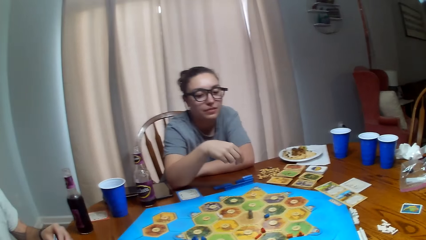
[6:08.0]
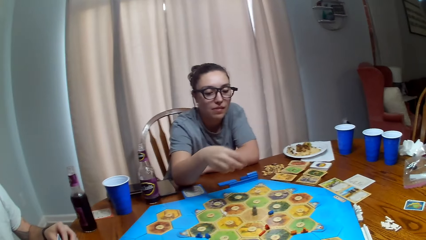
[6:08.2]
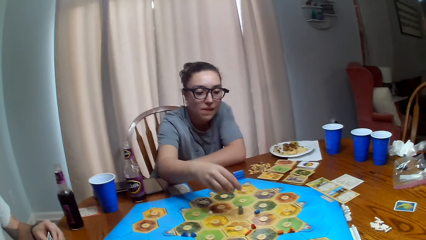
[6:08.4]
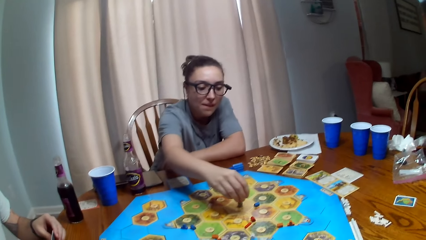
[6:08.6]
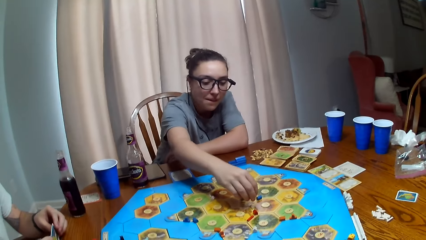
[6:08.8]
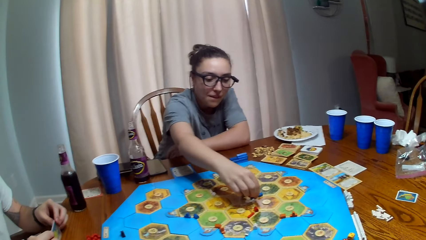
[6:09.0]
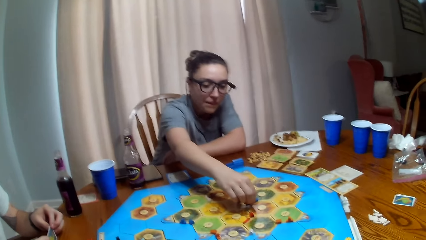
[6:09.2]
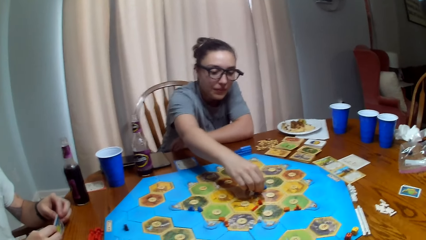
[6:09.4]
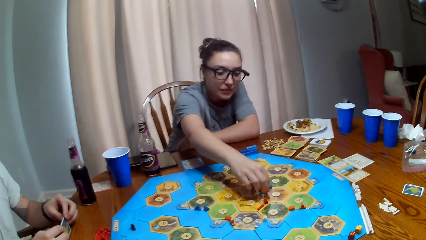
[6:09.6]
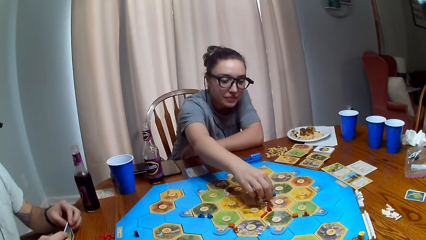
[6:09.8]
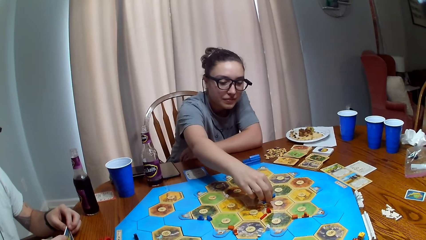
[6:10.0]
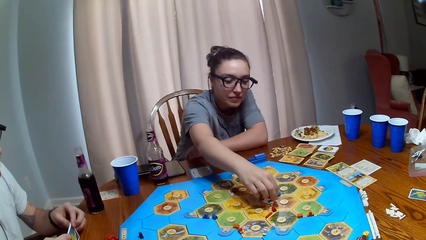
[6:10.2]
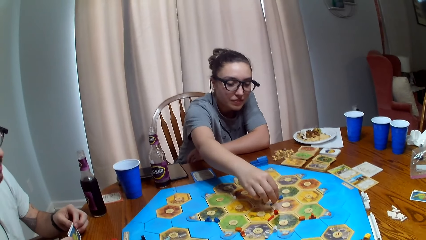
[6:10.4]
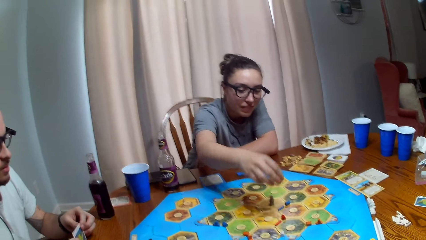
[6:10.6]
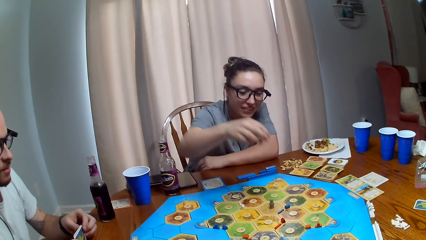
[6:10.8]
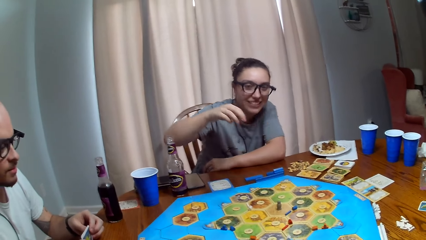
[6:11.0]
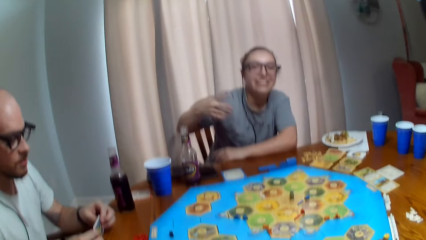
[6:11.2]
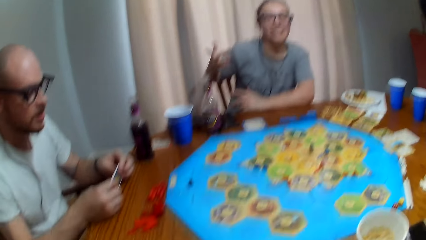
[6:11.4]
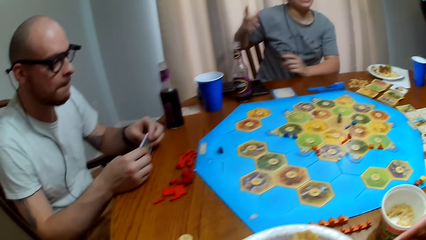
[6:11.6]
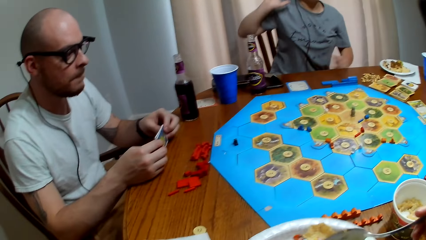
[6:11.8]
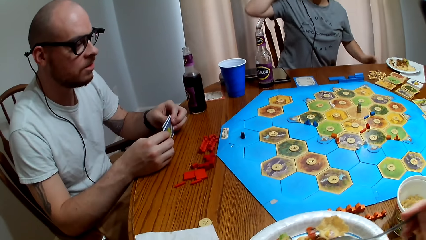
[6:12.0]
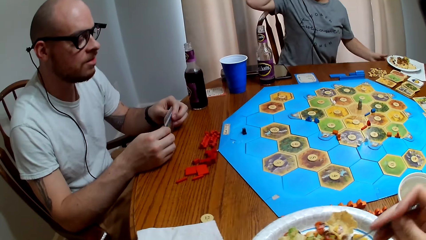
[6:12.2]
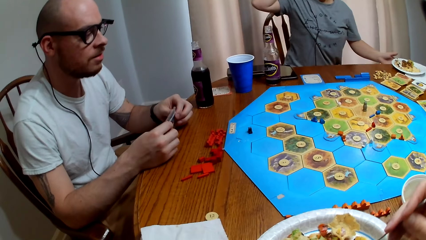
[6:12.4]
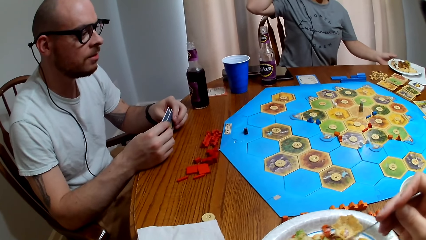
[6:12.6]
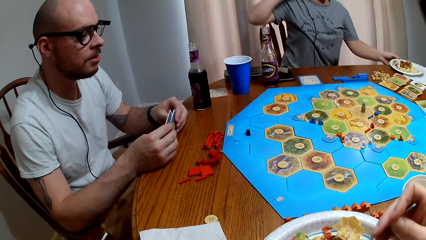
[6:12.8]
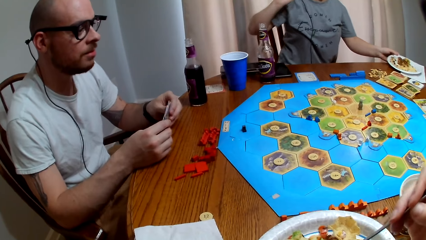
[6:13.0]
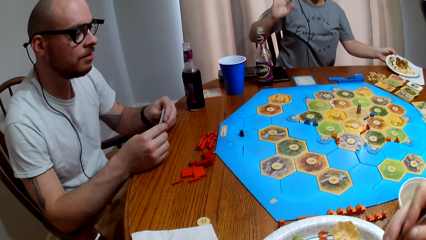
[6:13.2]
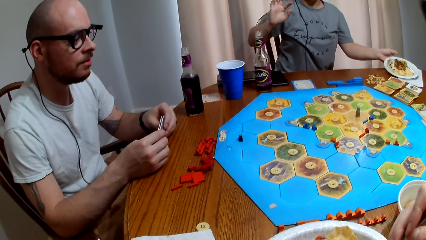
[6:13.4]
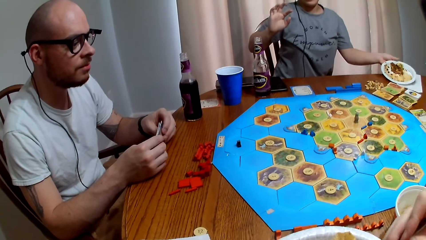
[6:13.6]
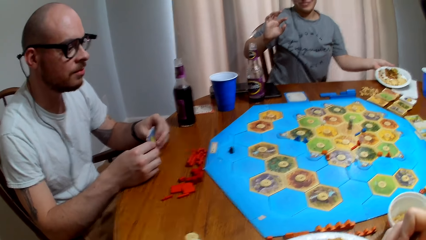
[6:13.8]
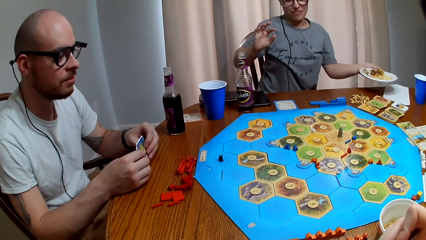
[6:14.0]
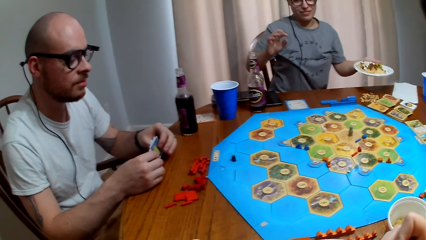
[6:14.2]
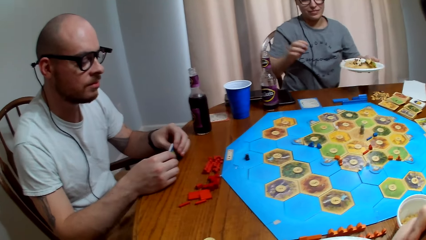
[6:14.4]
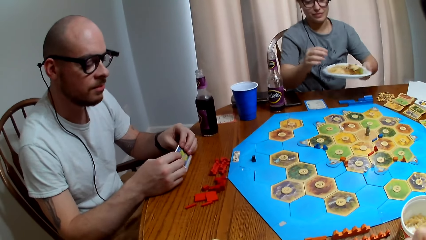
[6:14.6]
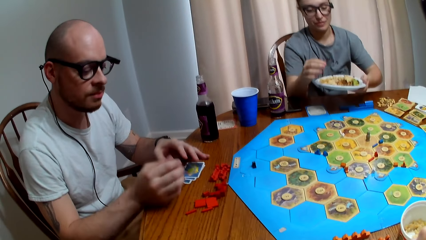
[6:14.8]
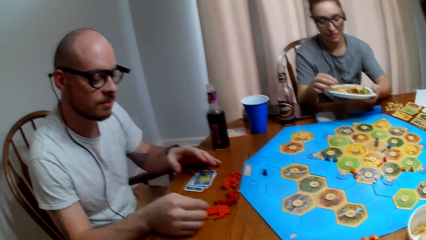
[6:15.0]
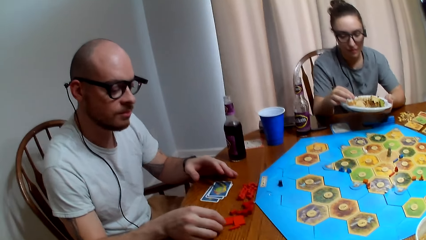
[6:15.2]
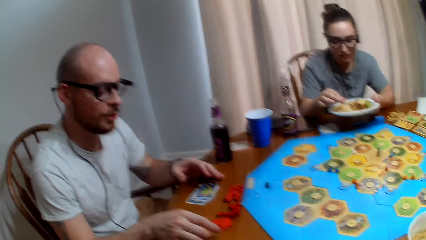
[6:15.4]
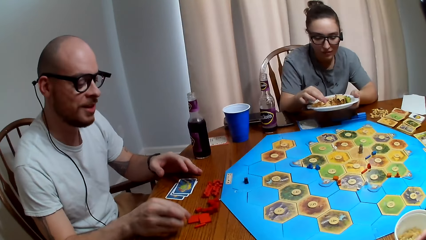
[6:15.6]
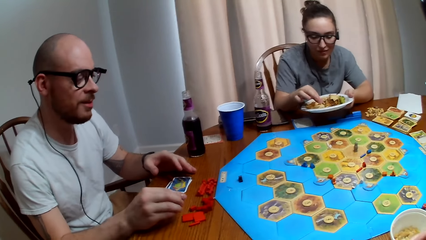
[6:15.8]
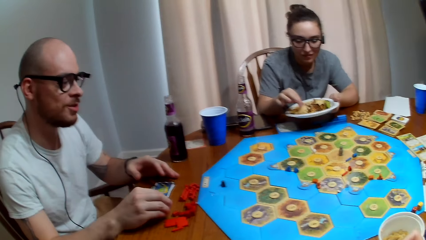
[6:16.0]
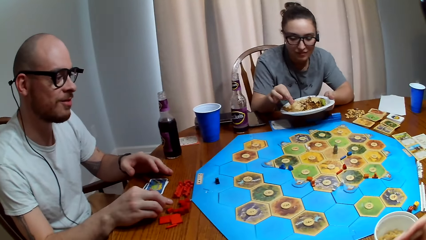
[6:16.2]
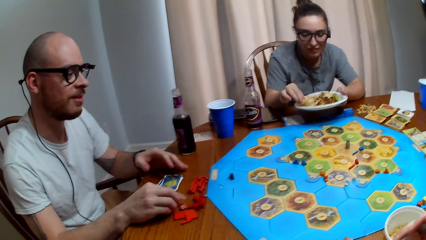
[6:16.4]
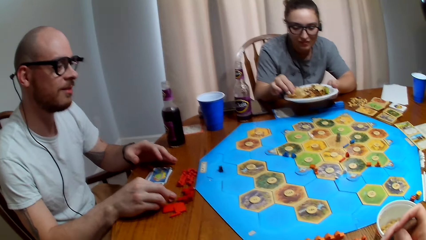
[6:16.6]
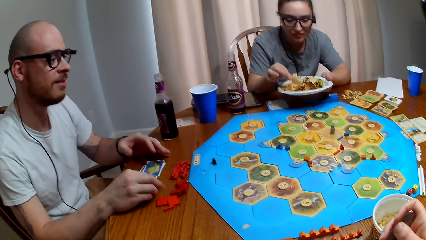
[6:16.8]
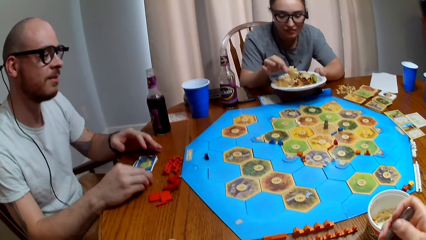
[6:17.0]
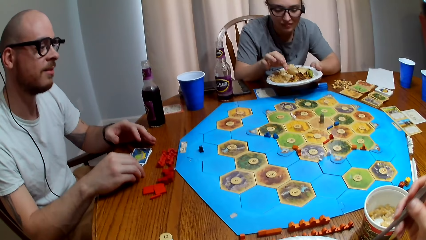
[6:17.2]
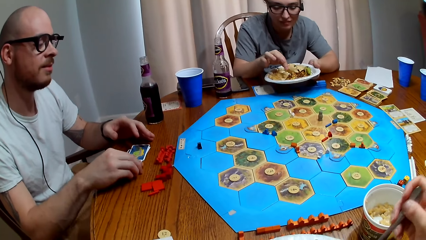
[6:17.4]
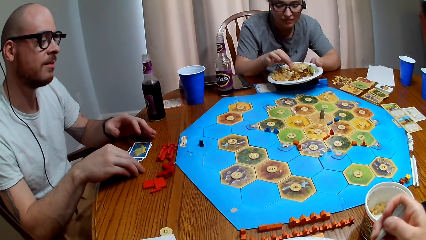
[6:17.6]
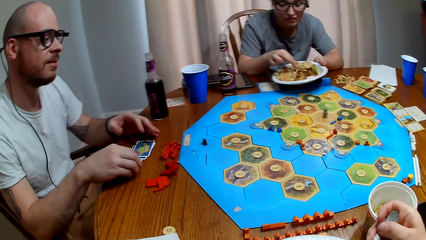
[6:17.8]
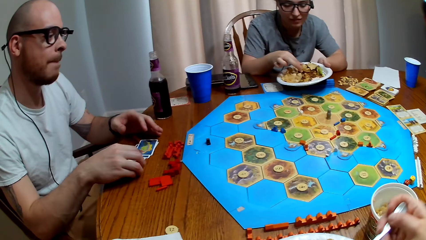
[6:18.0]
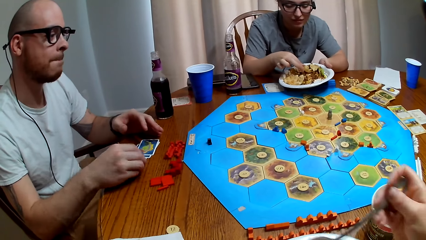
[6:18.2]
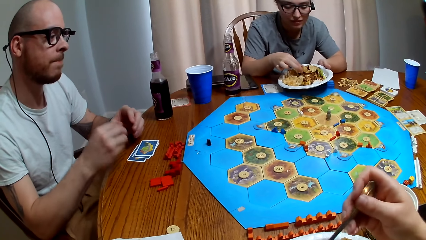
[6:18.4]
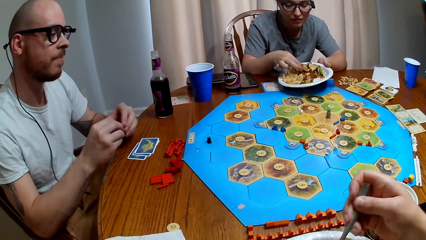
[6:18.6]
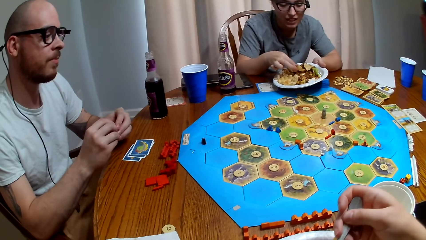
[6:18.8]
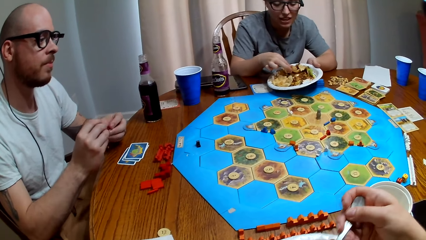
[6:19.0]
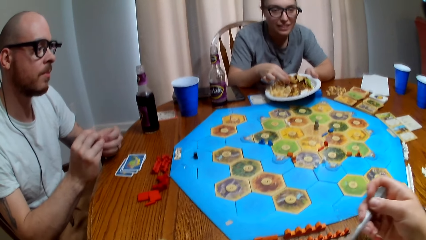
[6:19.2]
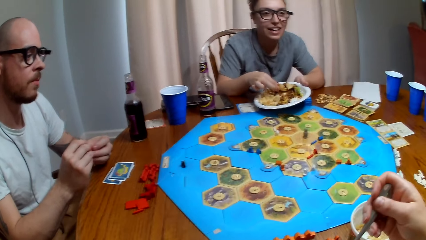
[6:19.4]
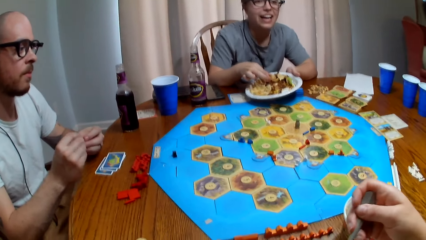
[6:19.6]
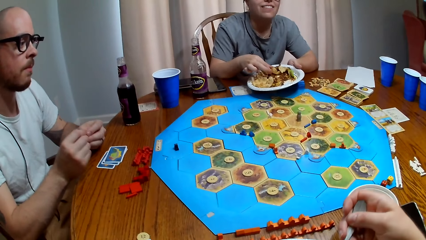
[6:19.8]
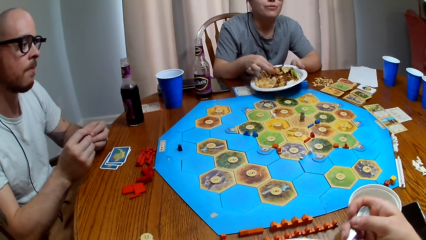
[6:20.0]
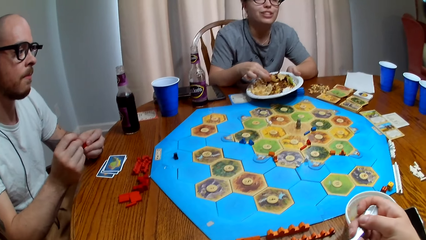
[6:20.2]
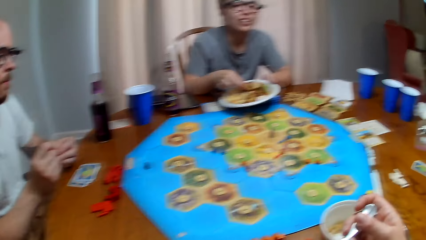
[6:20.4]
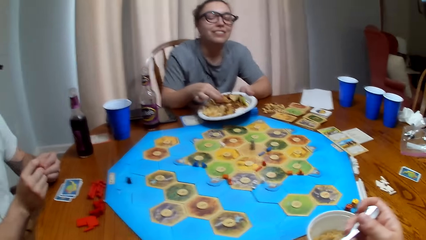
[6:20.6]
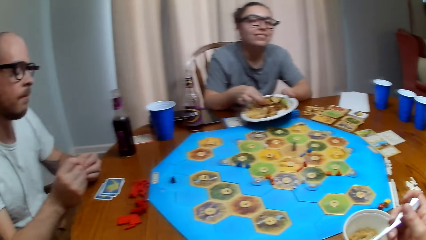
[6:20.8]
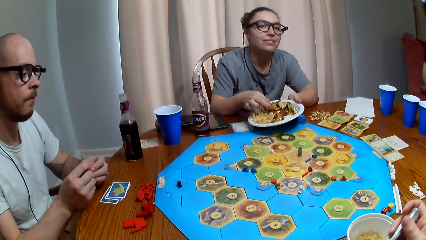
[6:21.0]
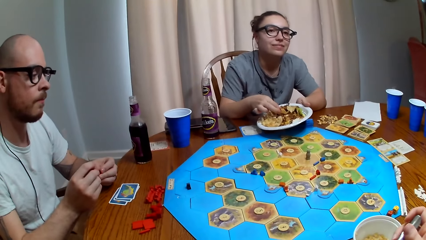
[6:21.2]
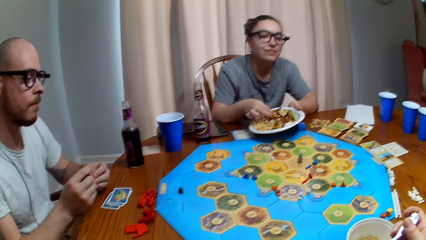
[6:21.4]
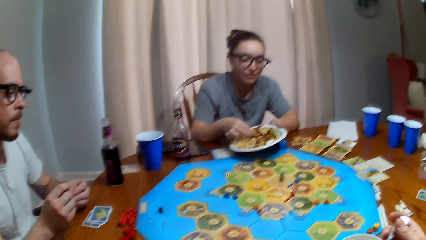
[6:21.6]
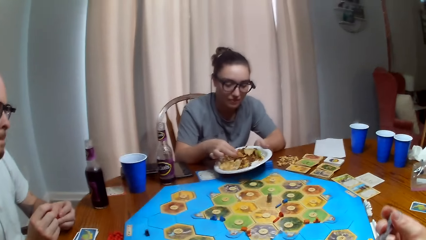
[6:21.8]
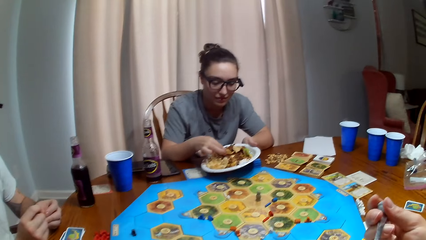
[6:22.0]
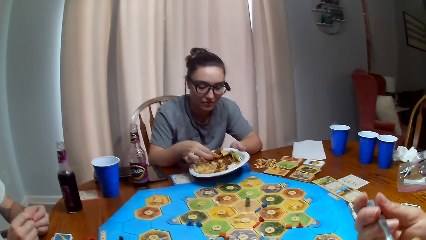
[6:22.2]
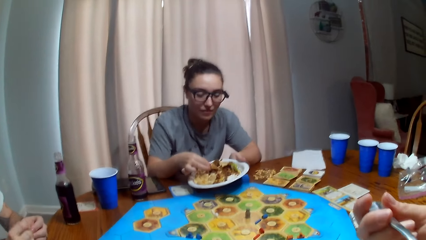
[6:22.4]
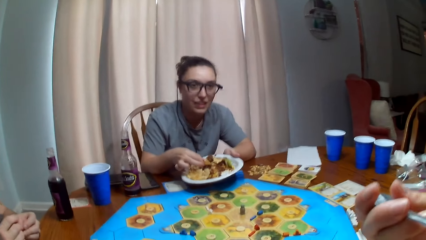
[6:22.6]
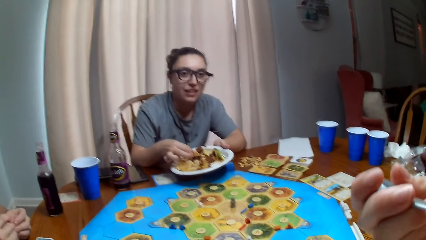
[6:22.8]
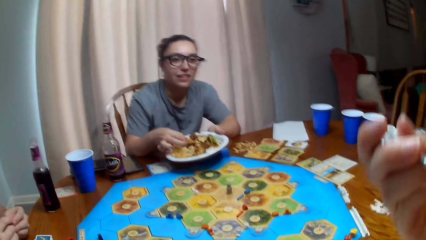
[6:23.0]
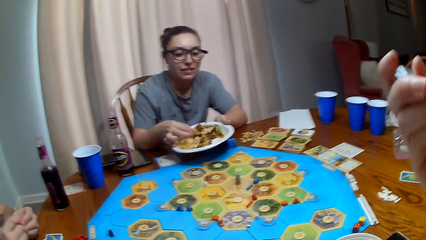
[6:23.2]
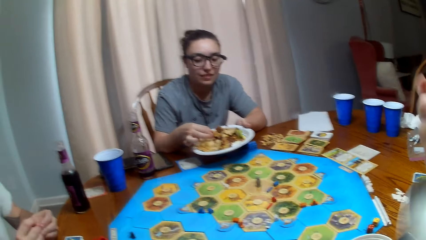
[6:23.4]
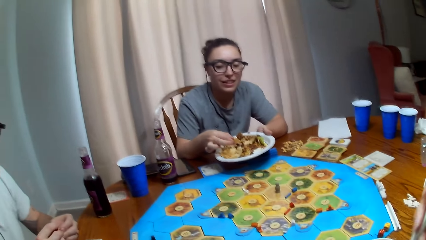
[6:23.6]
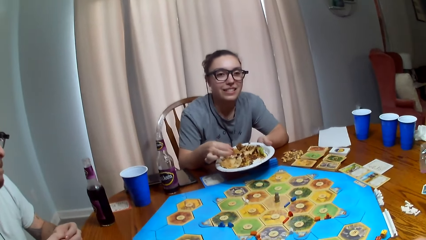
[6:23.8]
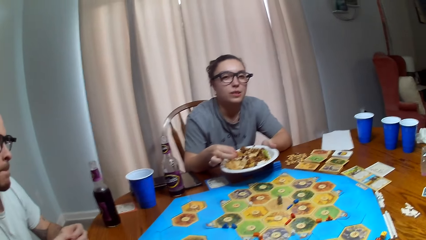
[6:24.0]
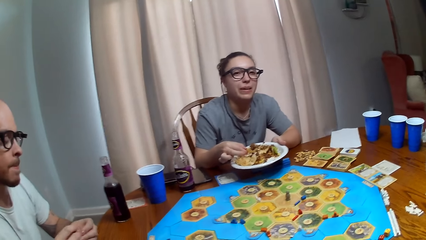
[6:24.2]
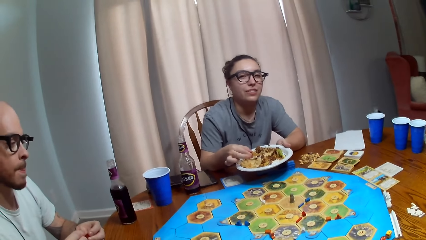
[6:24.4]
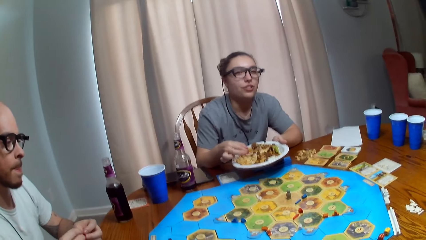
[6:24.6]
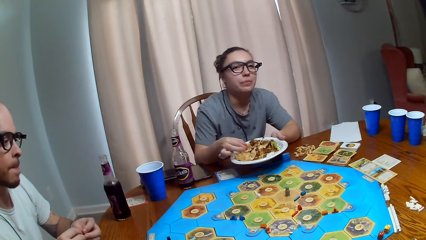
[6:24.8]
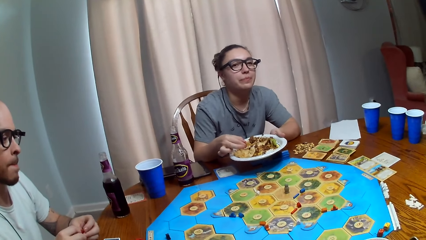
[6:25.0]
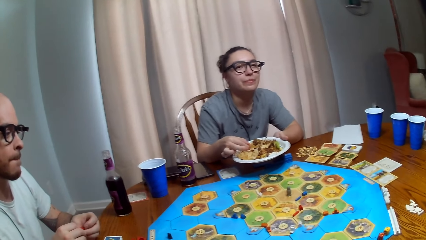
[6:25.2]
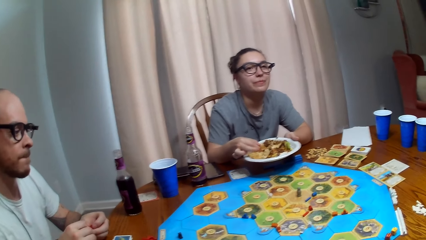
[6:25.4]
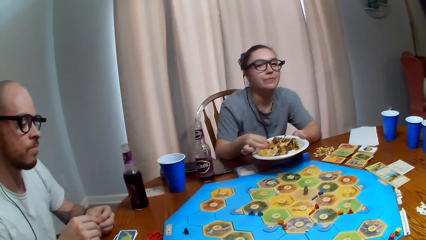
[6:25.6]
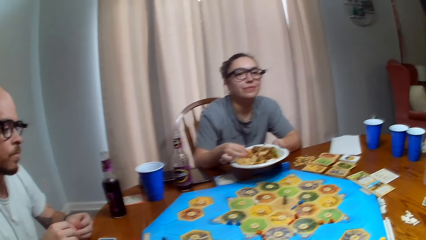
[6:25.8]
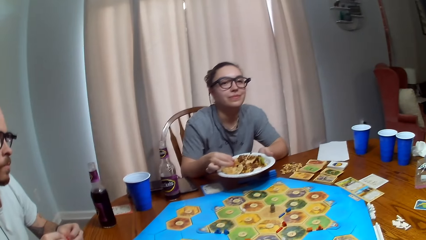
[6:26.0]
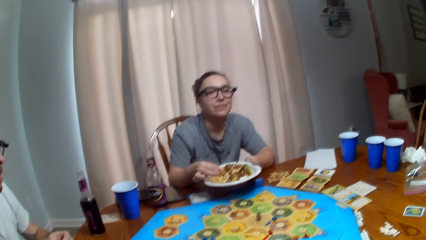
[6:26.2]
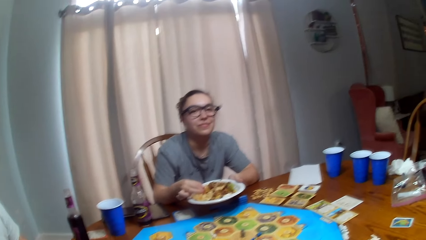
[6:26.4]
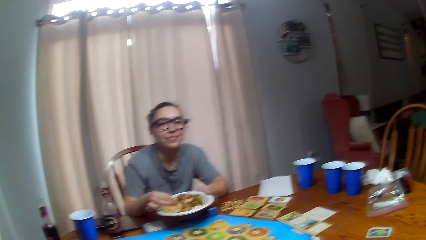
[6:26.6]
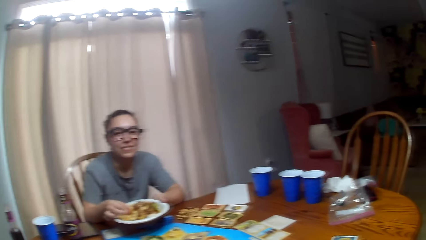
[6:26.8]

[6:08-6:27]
A person talks. The camera wearer talks. Another person picks up her food from the table. The first person talks. The camera wearer takes a bite of his food. The other person talks.
